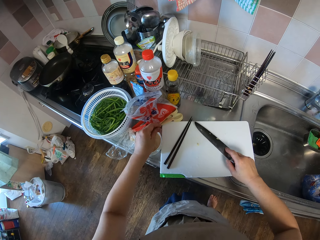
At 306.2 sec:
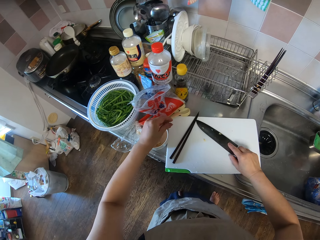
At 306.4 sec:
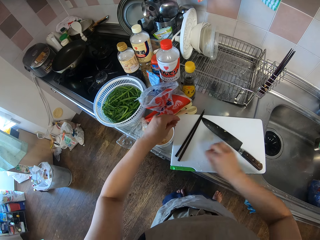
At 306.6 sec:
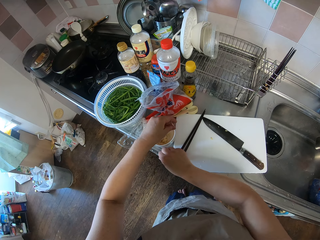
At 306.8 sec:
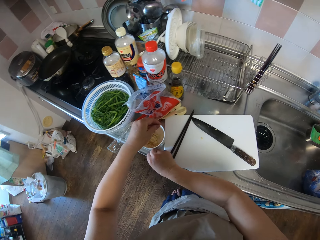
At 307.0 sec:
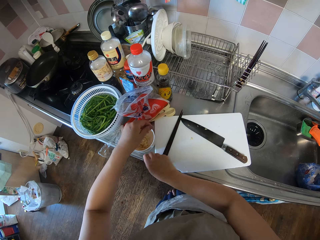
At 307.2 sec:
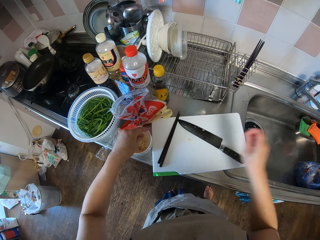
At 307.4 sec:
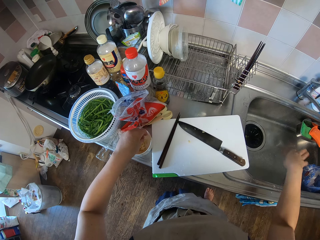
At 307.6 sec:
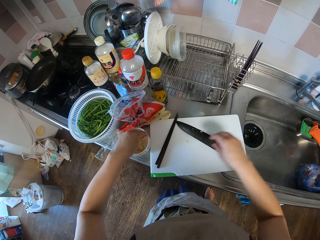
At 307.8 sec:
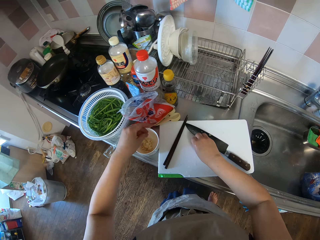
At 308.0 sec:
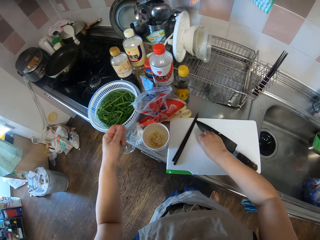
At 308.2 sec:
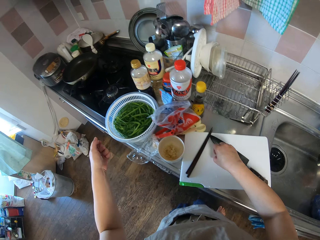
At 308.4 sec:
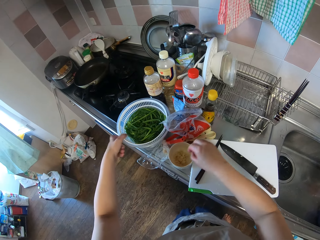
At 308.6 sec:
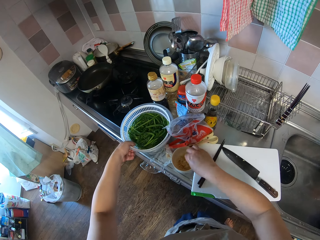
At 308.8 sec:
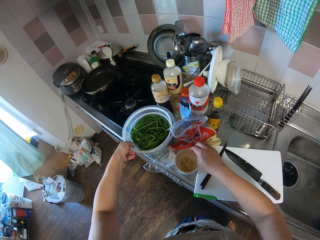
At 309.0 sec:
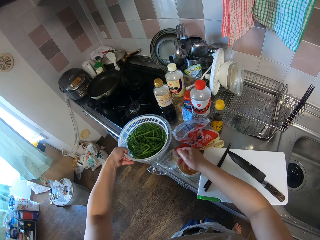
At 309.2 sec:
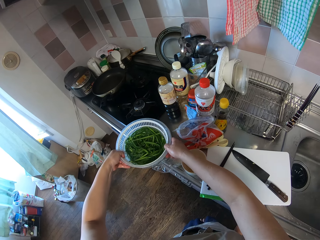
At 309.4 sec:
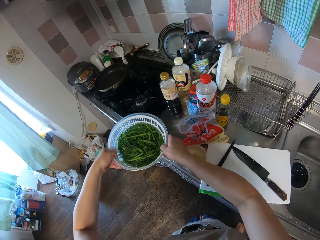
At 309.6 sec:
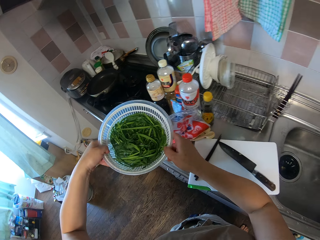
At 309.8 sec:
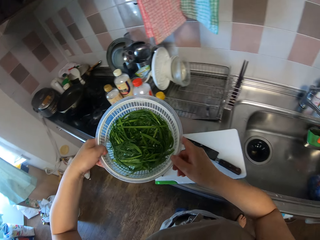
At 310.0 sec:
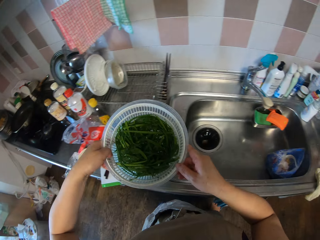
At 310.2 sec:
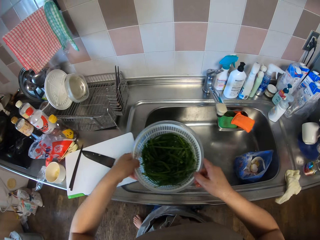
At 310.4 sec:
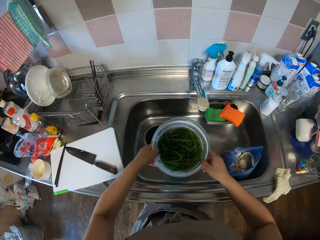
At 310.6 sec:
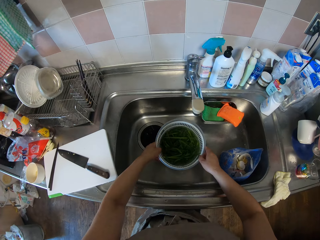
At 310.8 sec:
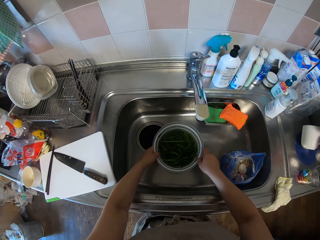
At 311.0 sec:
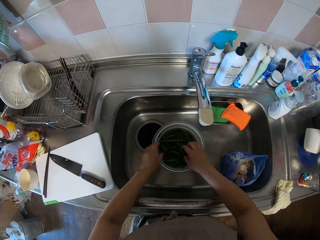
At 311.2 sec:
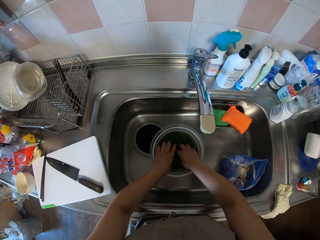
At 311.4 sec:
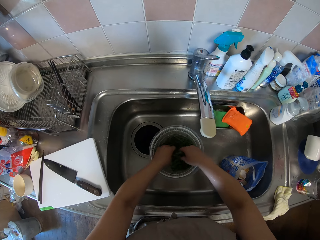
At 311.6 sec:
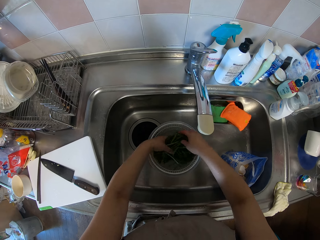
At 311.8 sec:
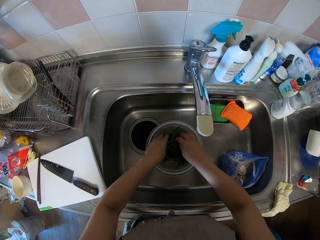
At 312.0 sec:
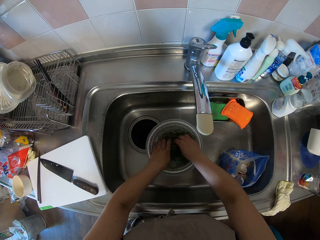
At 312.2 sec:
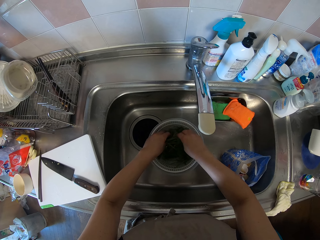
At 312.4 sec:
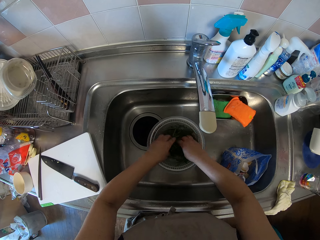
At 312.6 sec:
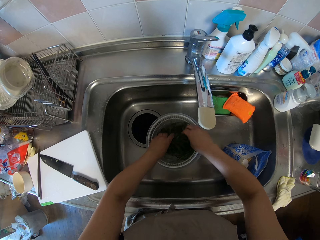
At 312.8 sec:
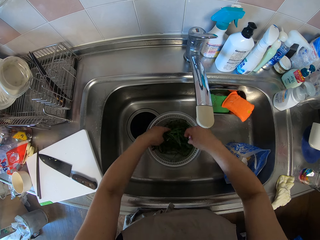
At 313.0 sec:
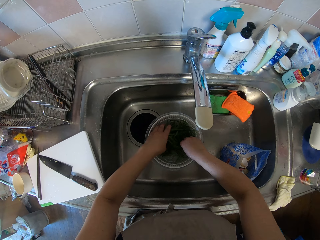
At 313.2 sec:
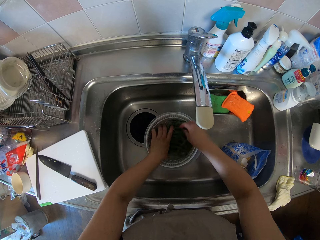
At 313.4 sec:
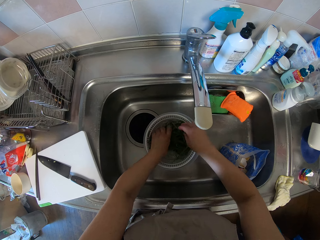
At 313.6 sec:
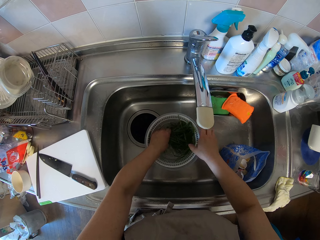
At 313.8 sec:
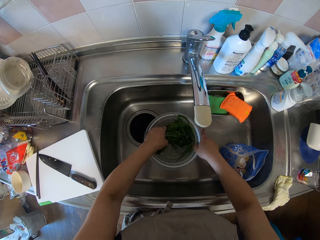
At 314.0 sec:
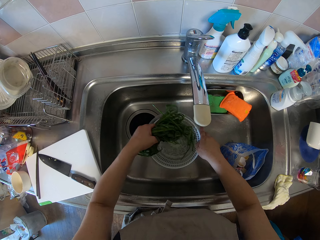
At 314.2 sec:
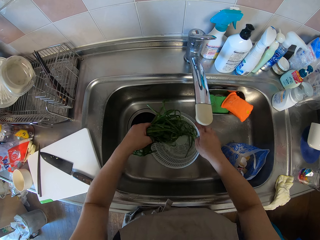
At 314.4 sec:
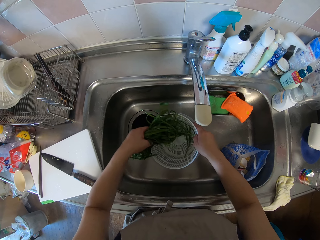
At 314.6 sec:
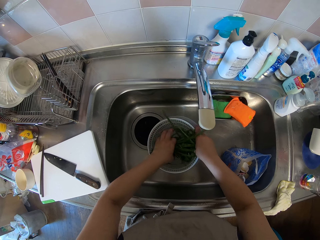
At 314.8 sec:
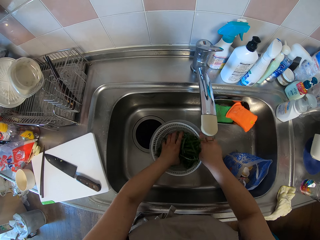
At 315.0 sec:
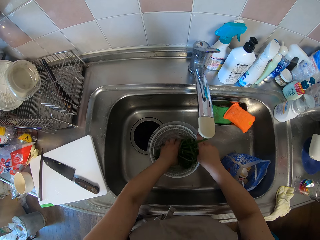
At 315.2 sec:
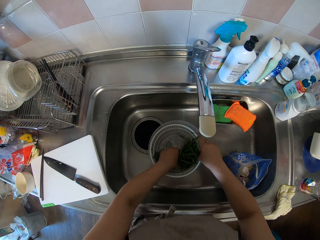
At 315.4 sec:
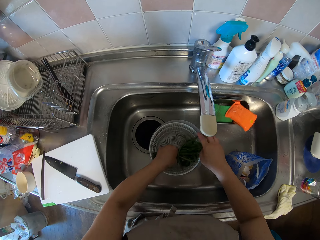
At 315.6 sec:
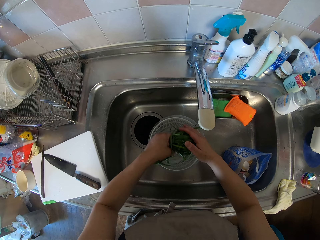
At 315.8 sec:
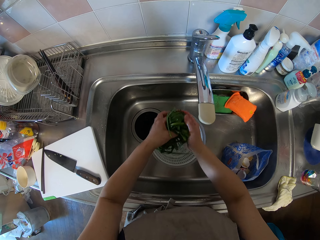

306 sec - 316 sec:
The camera wearer puts the potato in a bowl. They pour the ginger into the bowl. They put down the knife. They take the dish with vegetables. They put the dish with vegetables in the sink. They wash the vegetables.

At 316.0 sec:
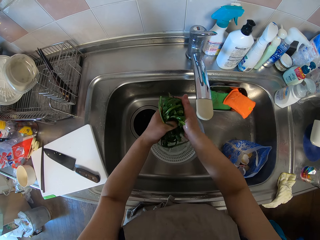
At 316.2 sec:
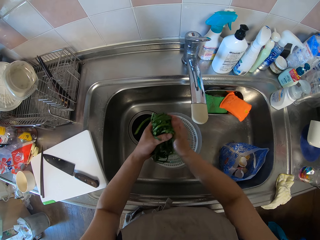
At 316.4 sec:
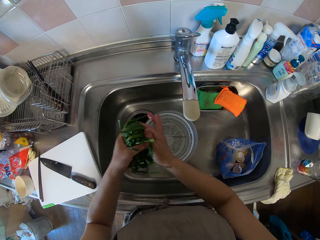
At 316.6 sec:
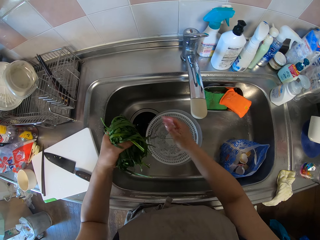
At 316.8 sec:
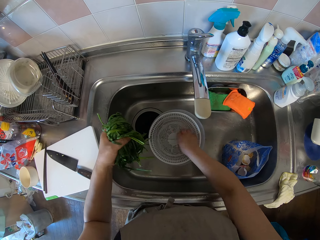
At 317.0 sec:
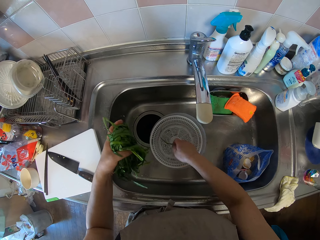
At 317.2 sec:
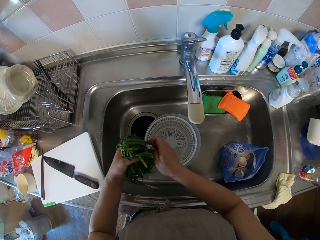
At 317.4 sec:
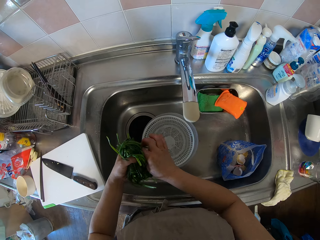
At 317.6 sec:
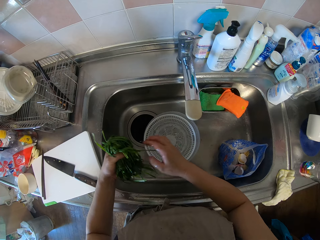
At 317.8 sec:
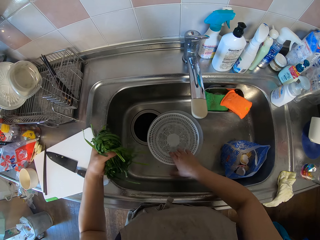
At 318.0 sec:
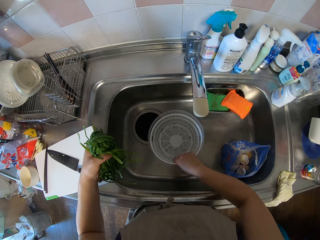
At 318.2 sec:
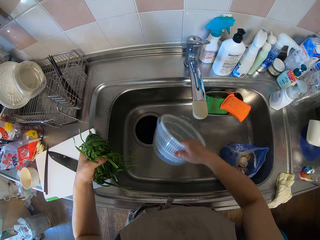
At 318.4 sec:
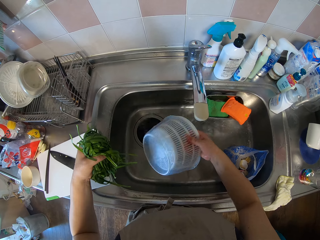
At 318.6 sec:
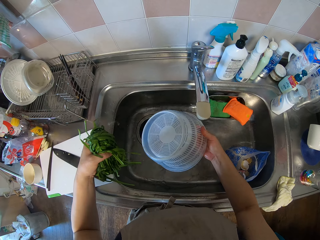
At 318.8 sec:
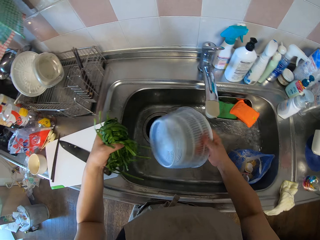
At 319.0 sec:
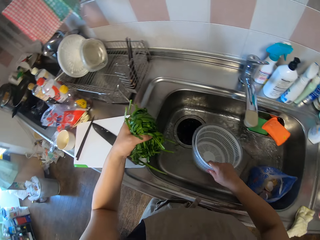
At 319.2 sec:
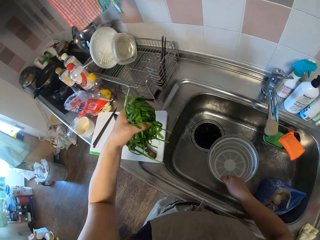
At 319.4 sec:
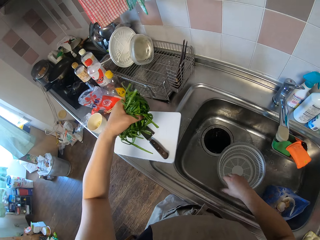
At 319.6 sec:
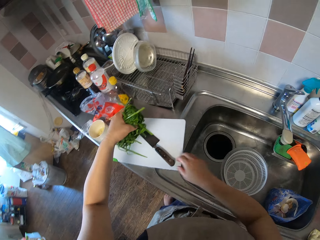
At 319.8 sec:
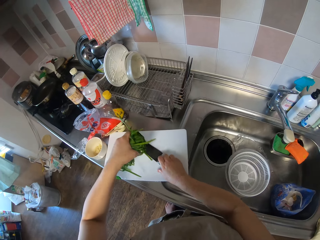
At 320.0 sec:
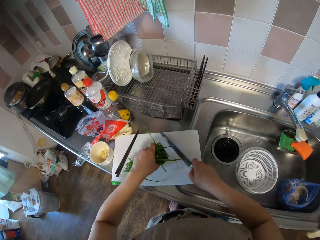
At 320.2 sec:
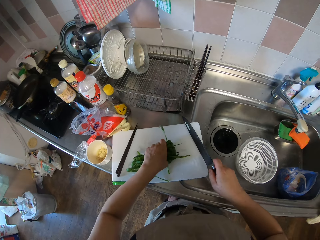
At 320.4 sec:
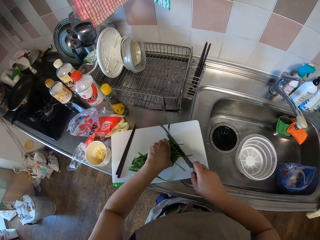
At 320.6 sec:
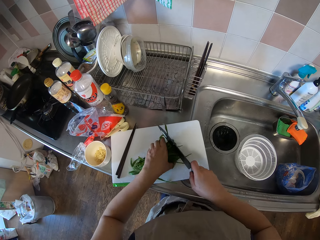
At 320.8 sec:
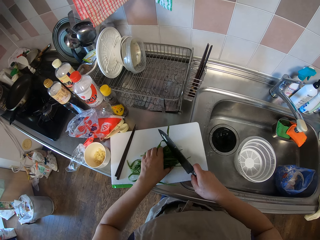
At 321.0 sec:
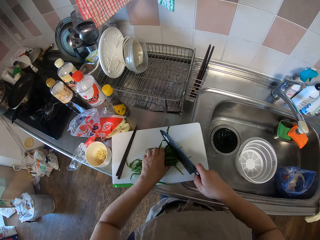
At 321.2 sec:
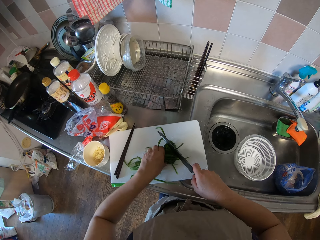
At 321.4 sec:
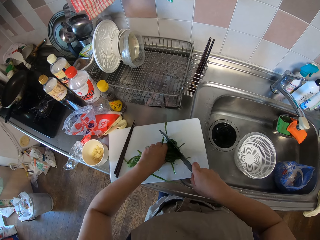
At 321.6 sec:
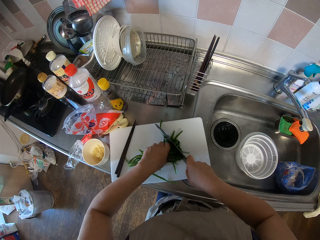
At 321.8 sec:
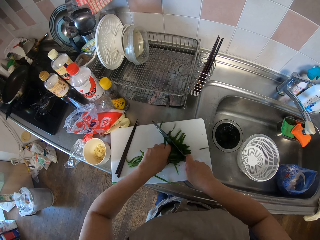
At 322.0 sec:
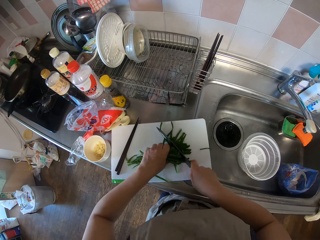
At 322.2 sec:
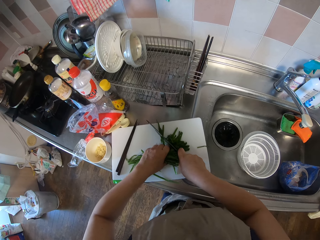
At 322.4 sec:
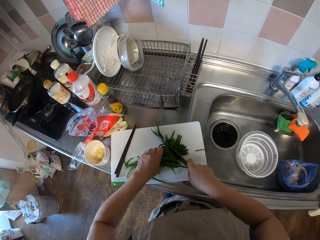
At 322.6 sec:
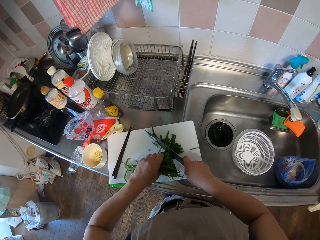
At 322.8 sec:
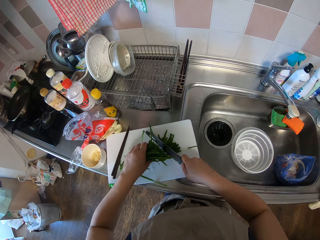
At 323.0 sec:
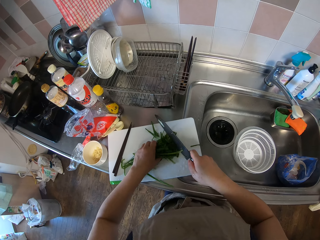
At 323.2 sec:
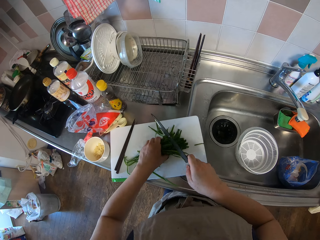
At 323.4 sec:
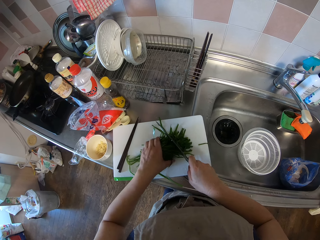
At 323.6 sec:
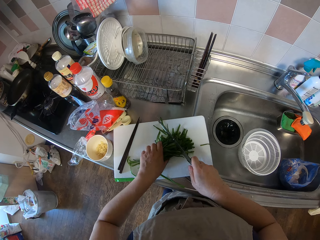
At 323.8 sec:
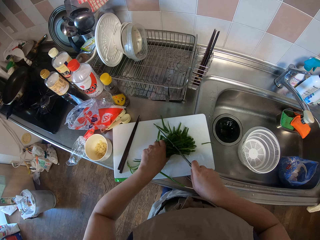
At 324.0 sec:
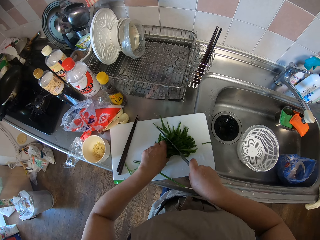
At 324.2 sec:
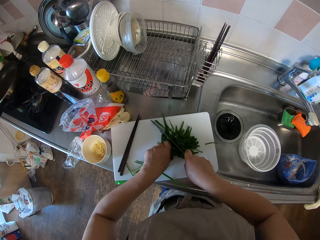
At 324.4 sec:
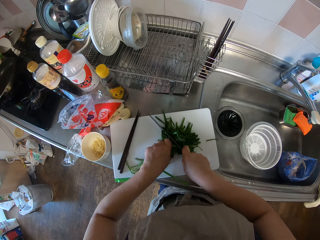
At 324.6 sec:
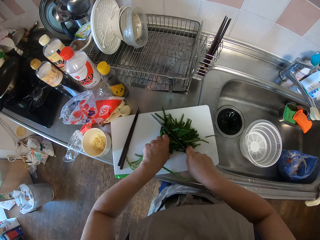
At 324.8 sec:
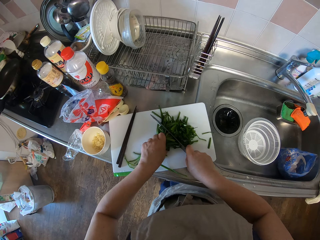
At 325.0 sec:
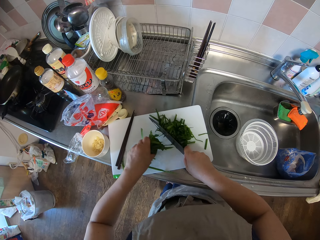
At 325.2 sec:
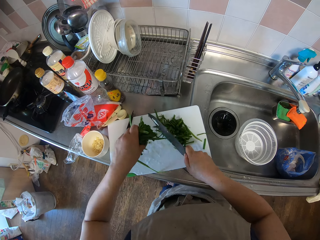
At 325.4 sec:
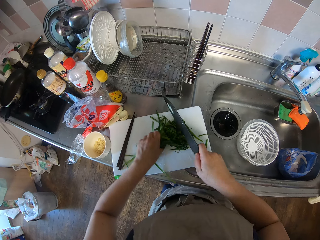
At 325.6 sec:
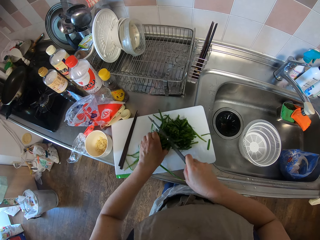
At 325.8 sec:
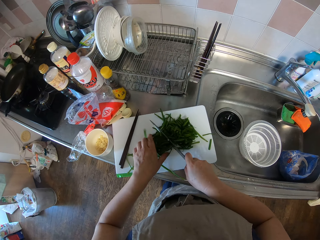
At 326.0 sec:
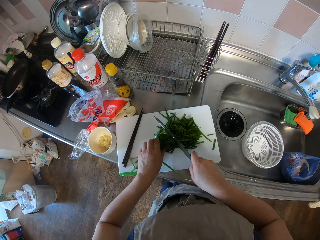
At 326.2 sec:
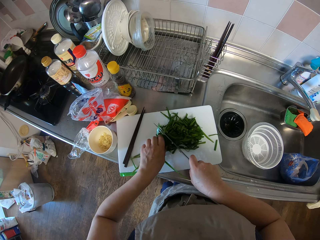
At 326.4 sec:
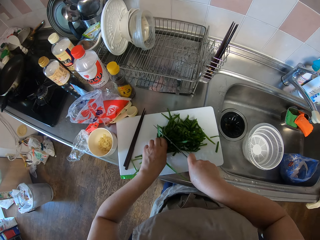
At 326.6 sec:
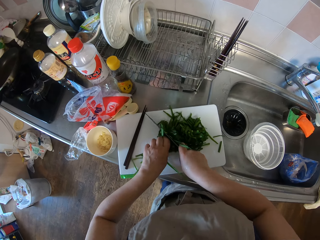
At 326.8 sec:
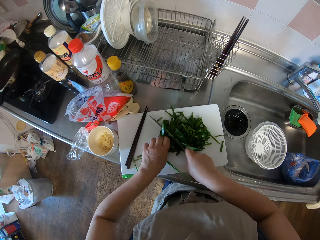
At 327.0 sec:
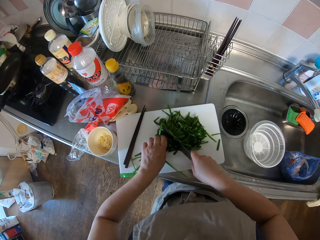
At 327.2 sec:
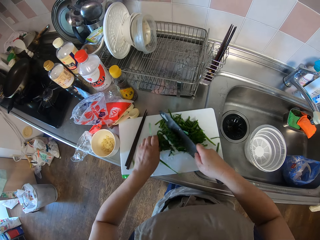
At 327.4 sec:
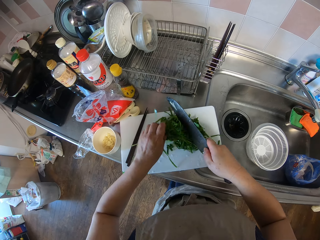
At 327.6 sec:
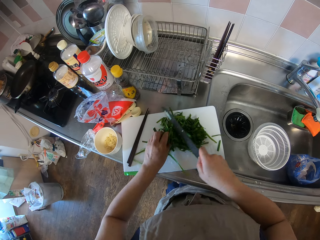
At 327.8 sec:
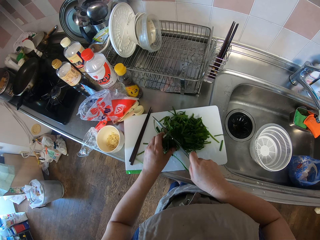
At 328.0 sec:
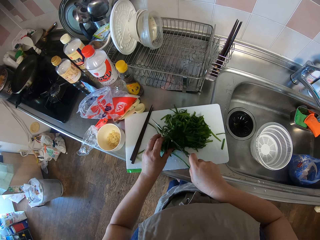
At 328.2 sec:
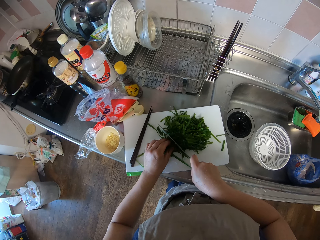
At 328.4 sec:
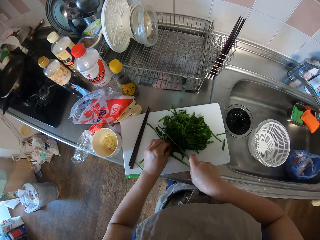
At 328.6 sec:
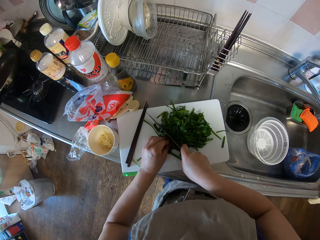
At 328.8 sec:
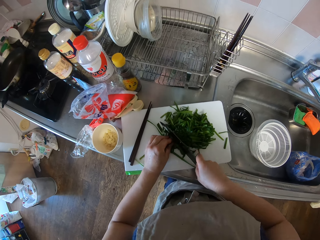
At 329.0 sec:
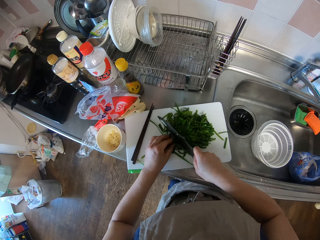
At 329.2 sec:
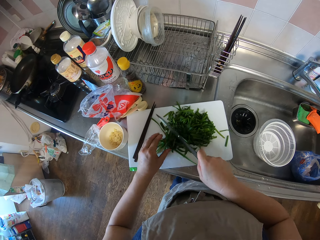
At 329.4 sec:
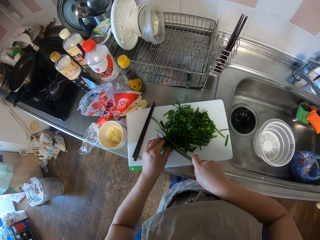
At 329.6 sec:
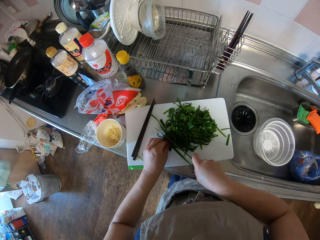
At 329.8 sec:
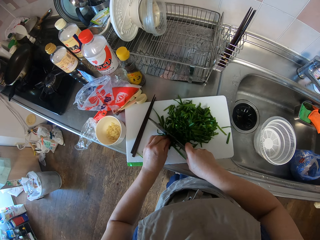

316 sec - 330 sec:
The camera wearer removes the vegetables. They pack the vegetables. They pour the water in the sink. They take the knife. They put the vegetables on the chopping board. They cut the vegetables into small pieces on the chopping board with the knife.
